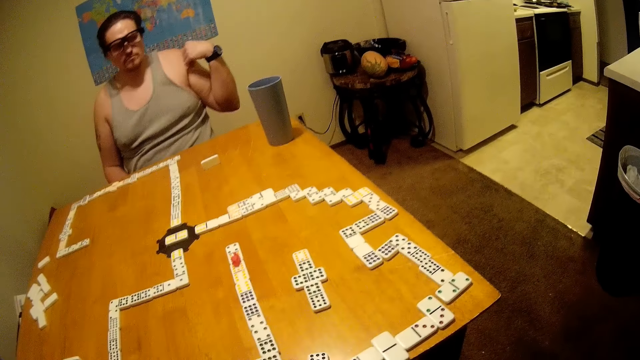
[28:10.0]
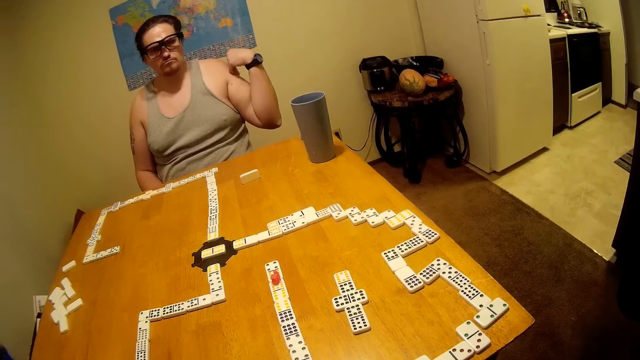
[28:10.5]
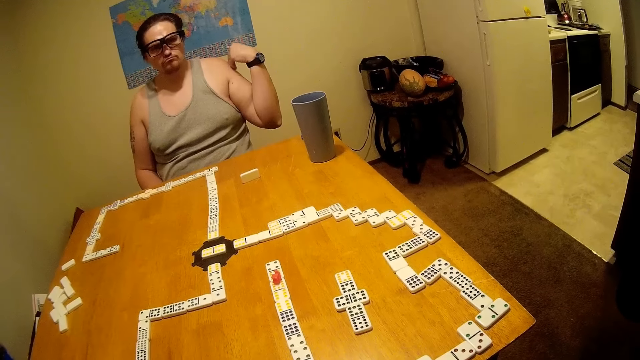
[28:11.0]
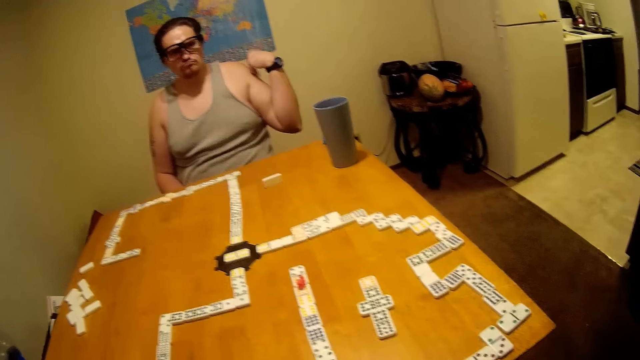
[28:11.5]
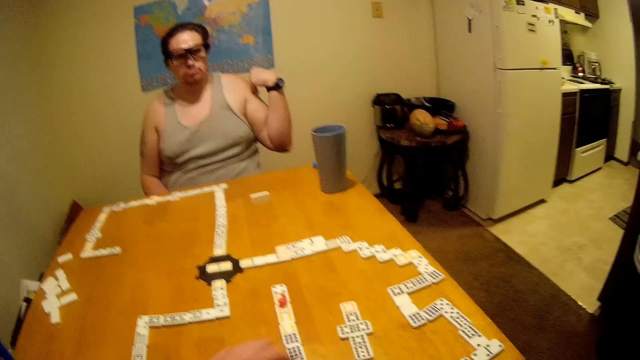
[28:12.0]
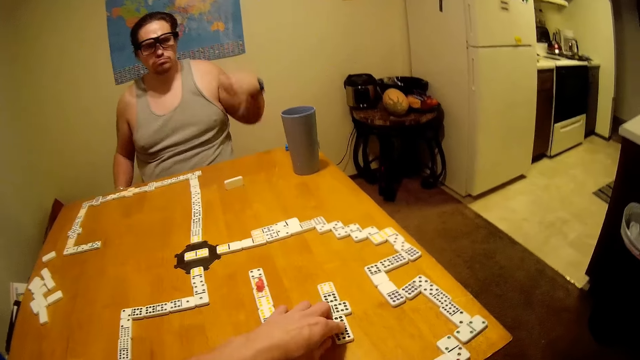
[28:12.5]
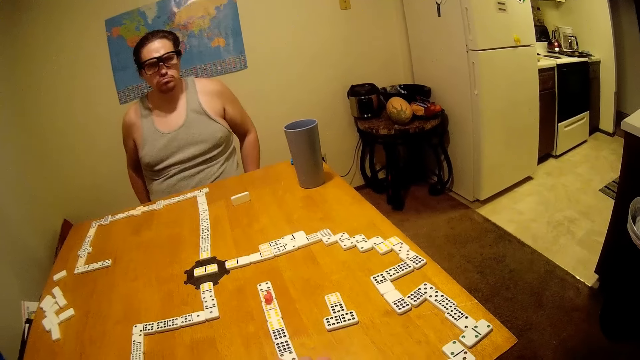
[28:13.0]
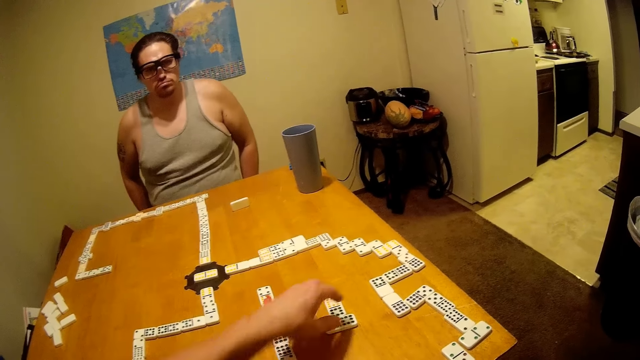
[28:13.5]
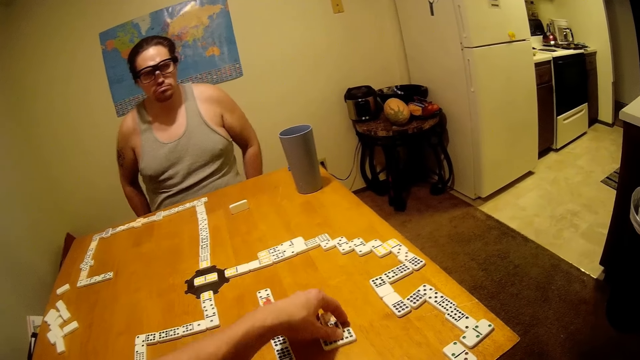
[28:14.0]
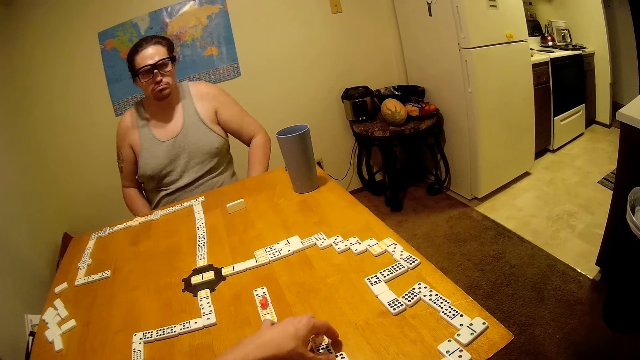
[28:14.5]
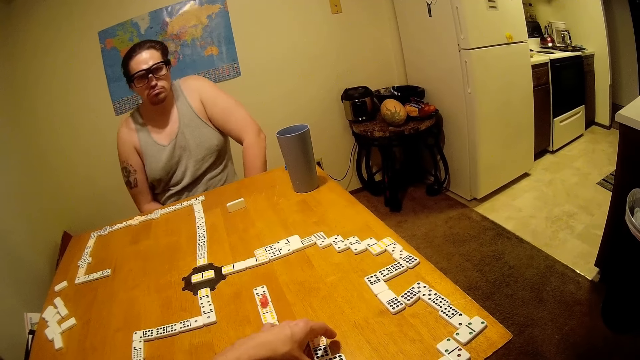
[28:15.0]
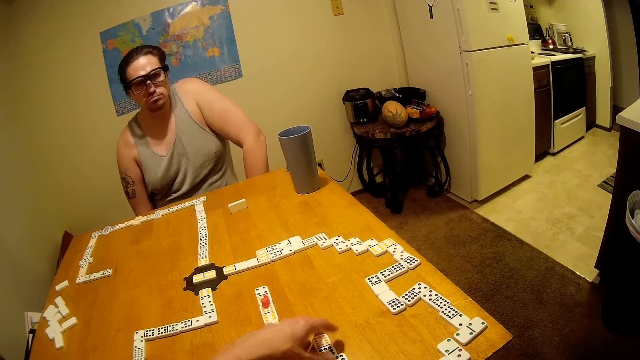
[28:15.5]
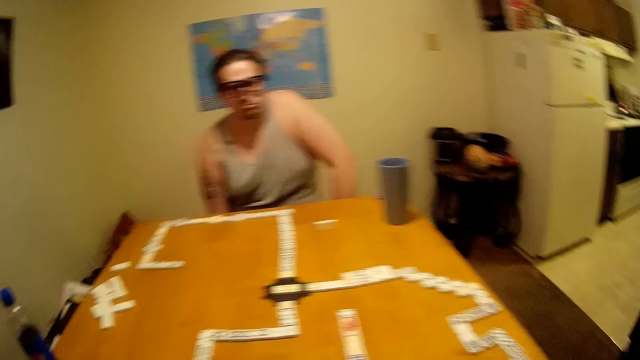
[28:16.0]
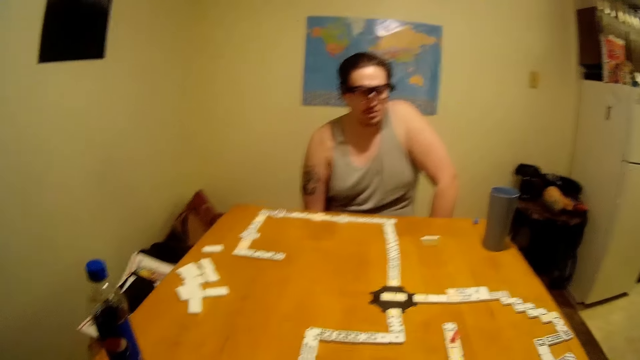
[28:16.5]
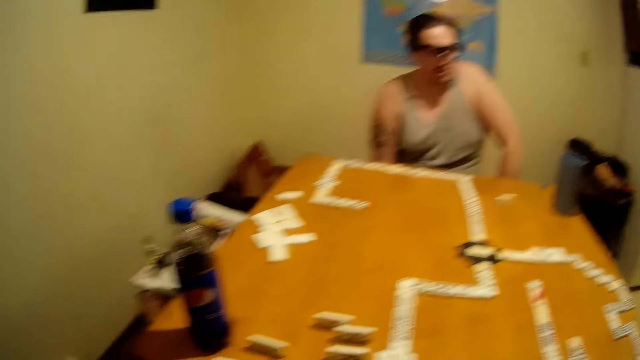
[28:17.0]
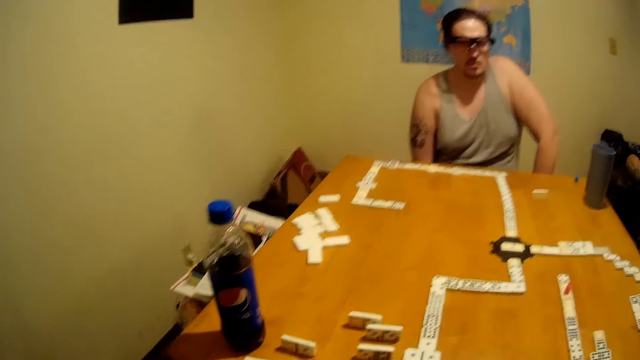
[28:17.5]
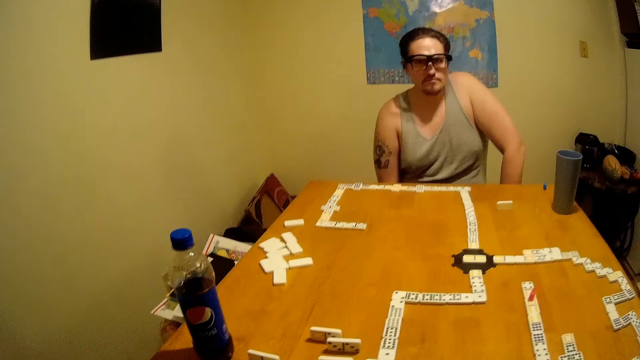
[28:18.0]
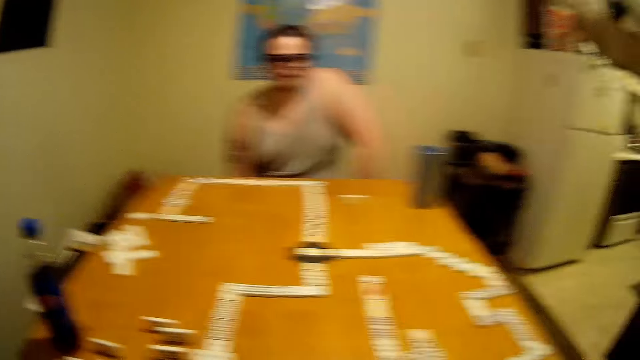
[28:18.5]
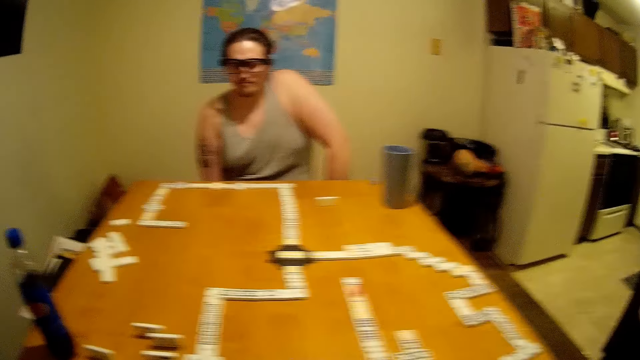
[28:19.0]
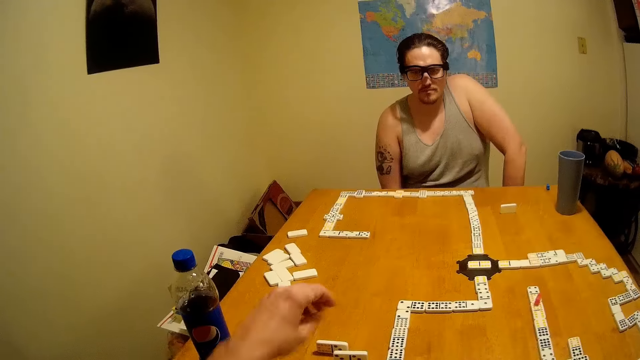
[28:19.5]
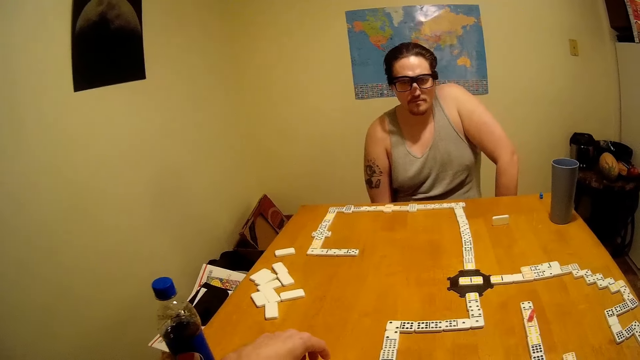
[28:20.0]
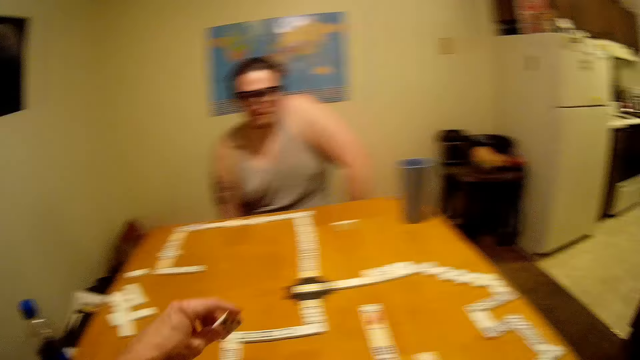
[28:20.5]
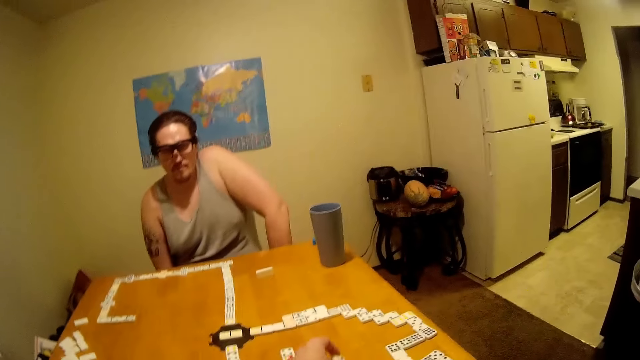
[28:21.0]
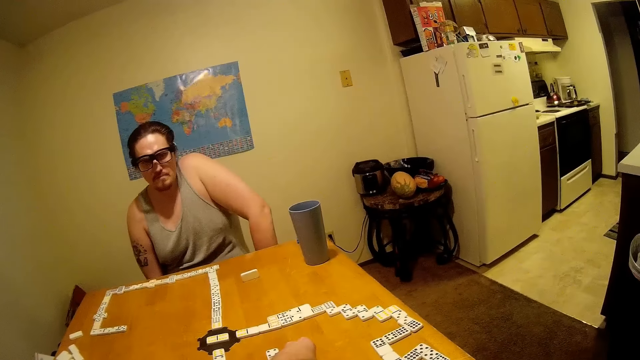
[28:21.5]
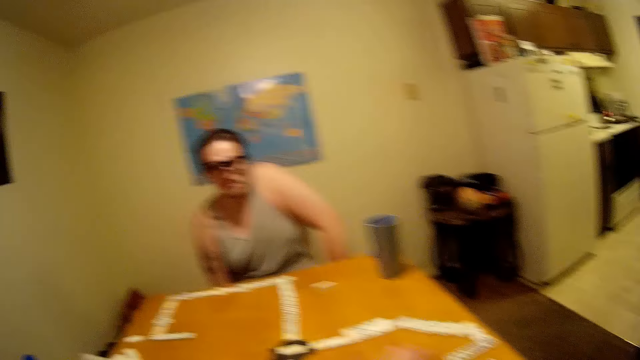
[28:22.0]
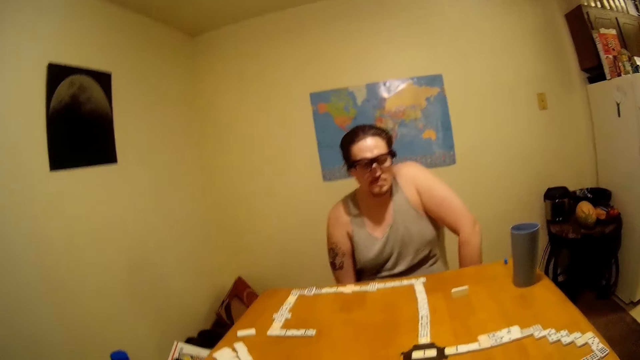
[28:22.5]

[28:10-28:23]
The camera wearer plays the dominoes. A man removes the hand. Someone makes funny noises. Another man arranges the chess pieces. The other man drags the pieces backward. The camera wearer talks and plays. The other man transfers the chess pieces from left to right.

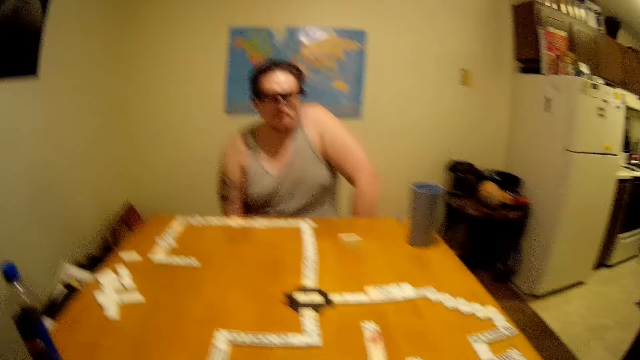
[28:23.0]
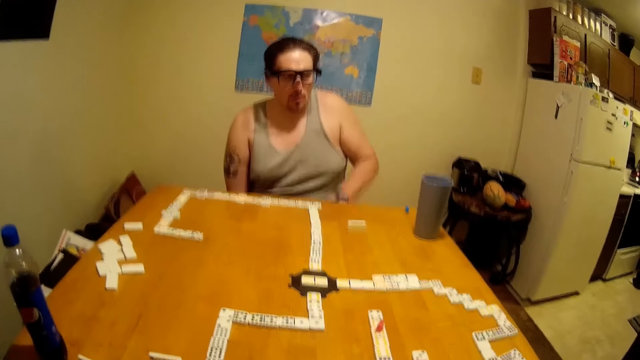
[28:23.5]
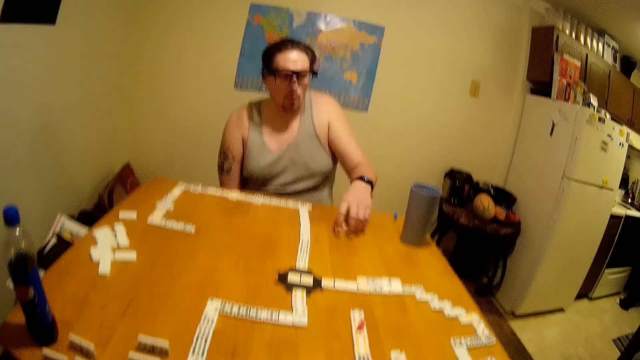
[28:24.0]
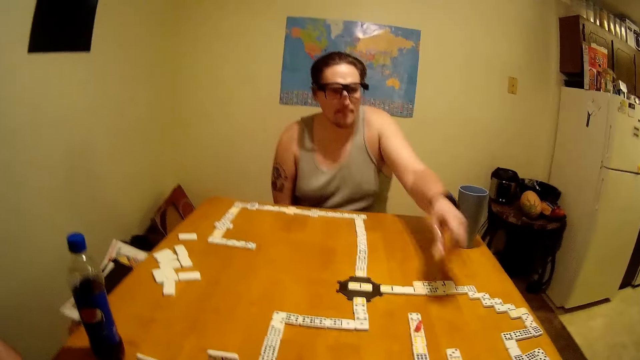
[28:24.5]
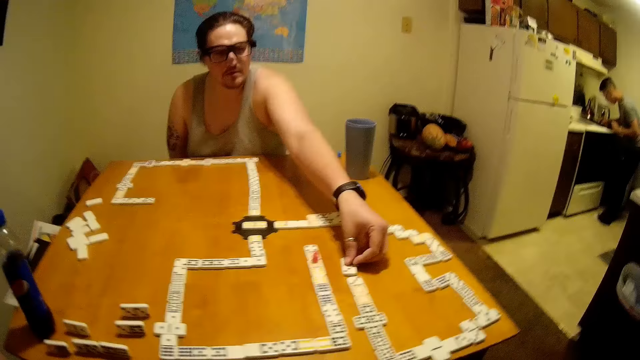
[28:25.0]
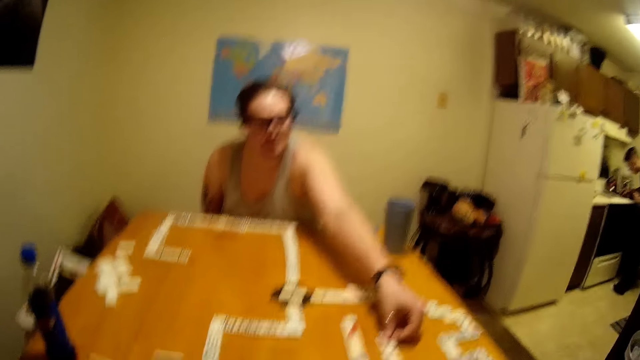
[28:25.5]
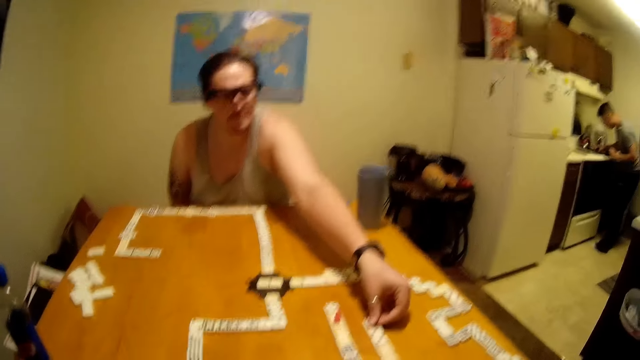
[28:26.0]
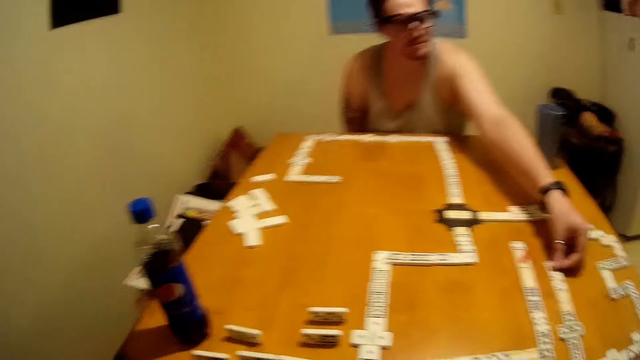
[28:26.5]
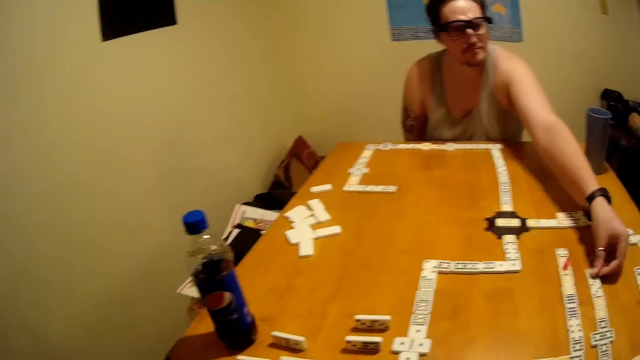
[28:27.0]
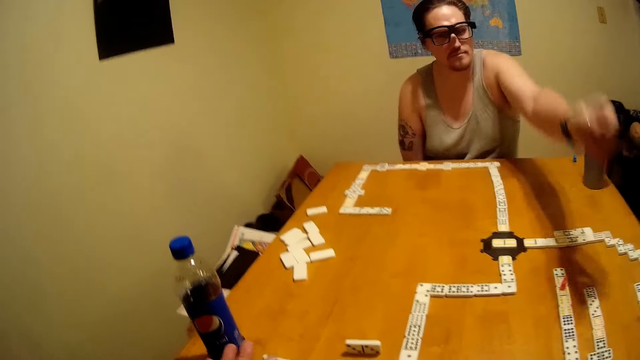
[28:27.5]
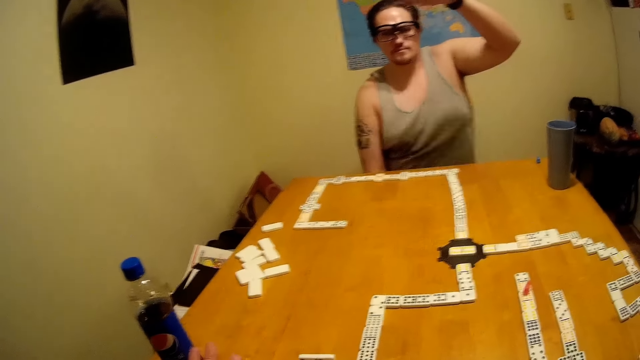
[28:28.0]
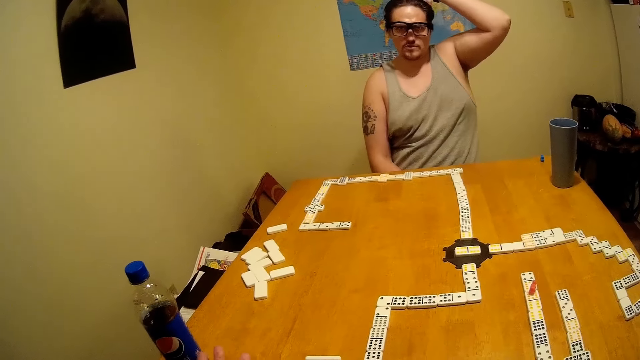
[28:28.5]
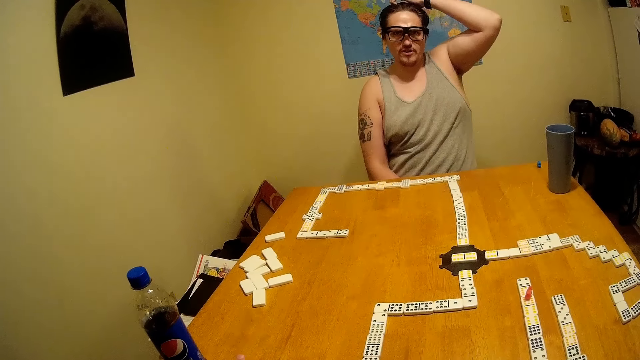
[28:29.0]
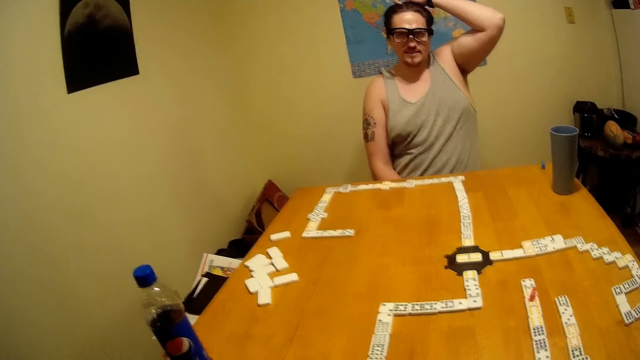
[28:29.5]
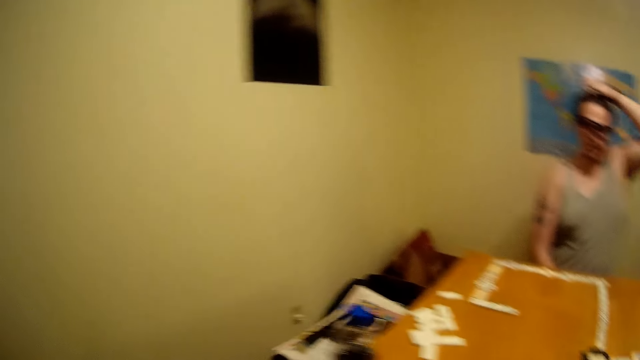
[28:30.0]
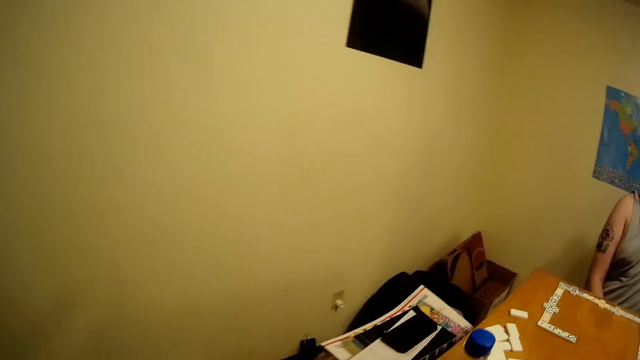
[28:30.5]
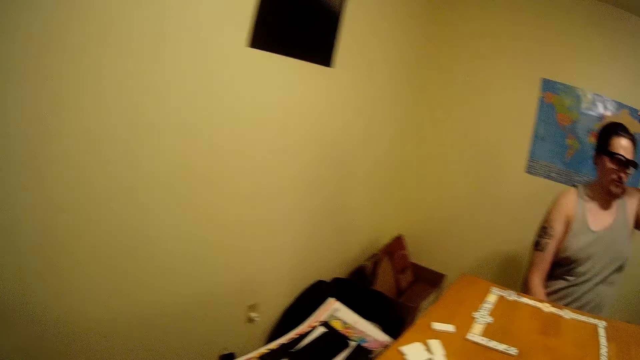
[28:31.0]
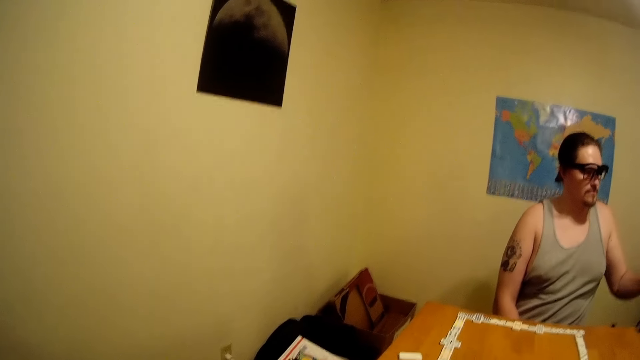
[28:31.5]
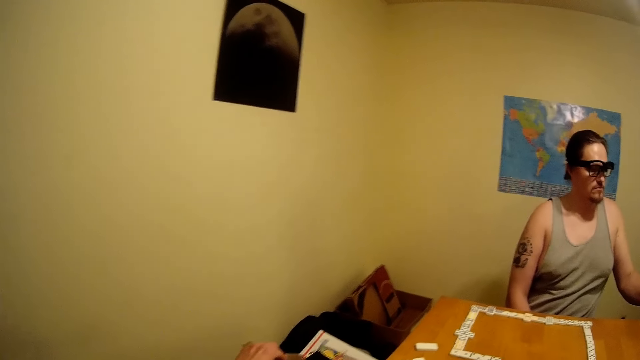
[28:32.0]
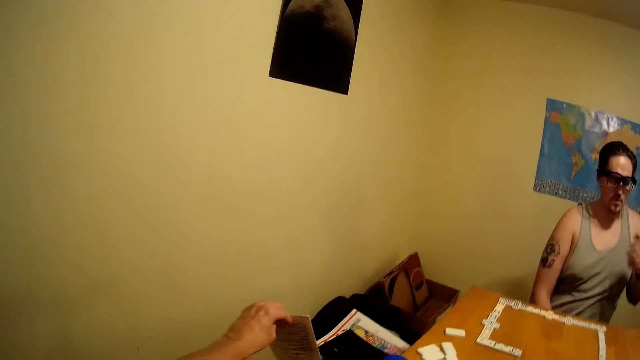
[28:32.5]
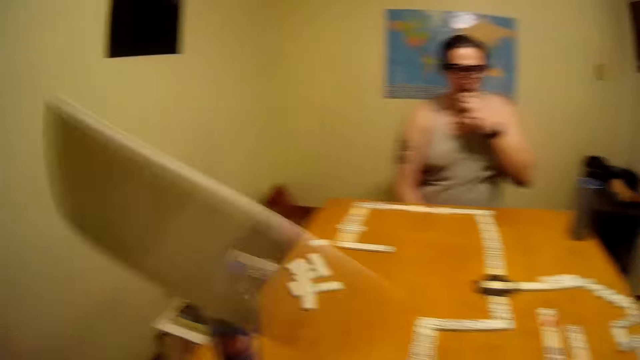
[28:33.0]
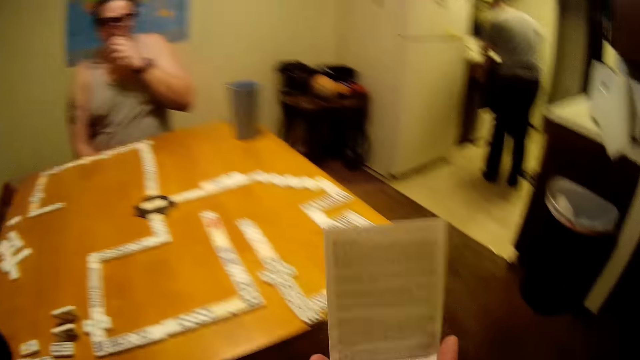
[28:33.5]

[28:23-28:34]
Someone talks and also the camera wearer. A man picks up the chess. The man puts it in front of another man. The first man holds the chess piece. The first man removes the hand. Someone talks. The first man lifts the hand up. The camera wearer talks and reads the game manual.
